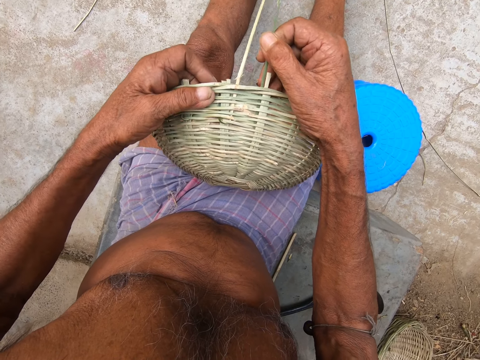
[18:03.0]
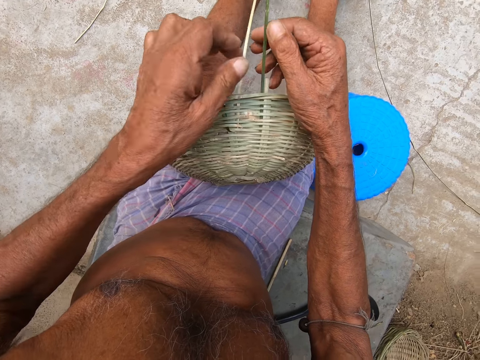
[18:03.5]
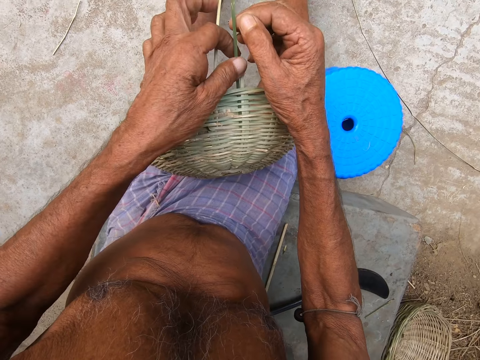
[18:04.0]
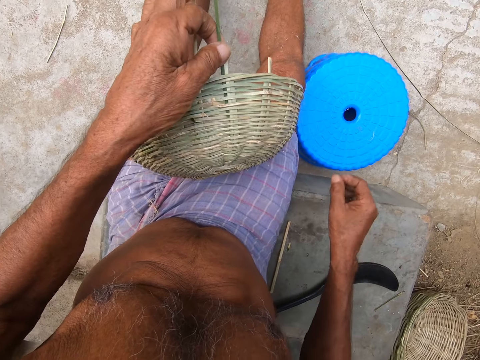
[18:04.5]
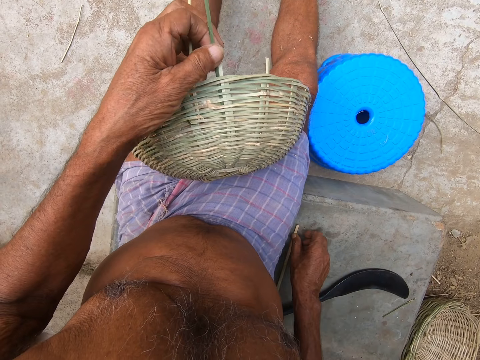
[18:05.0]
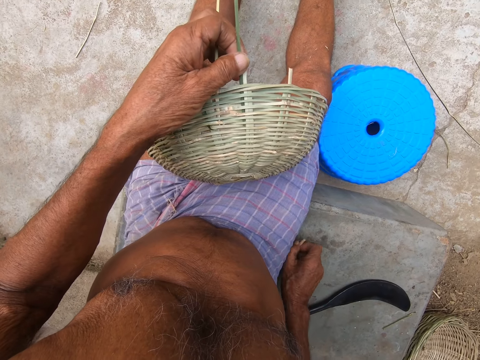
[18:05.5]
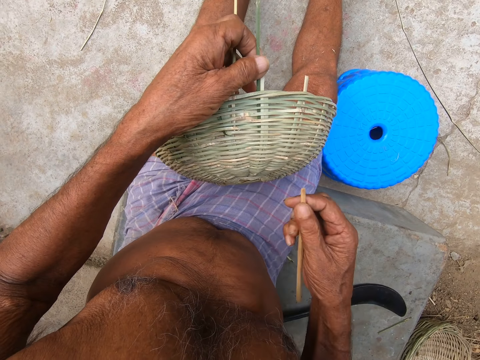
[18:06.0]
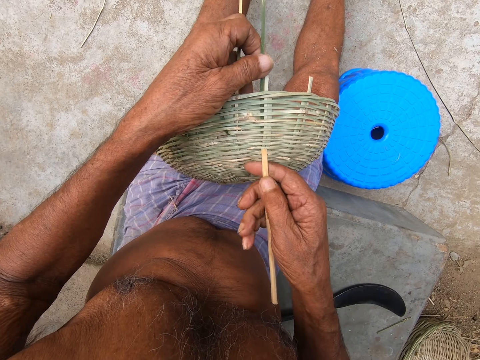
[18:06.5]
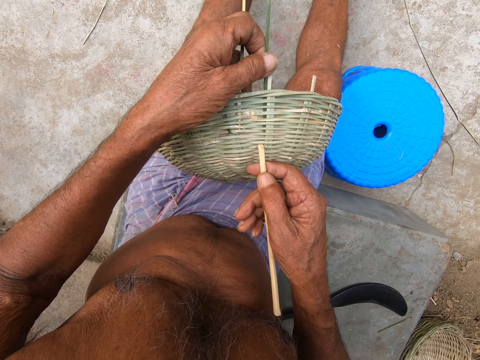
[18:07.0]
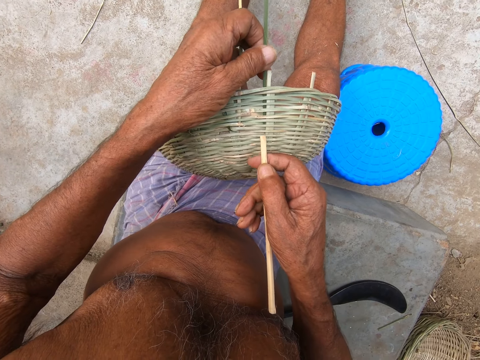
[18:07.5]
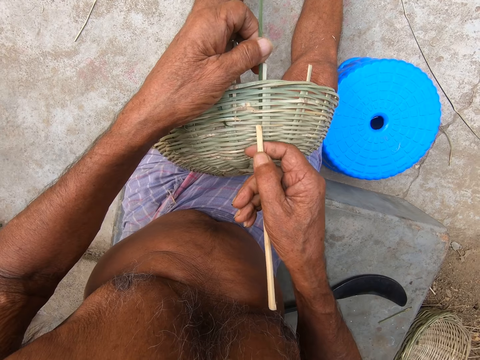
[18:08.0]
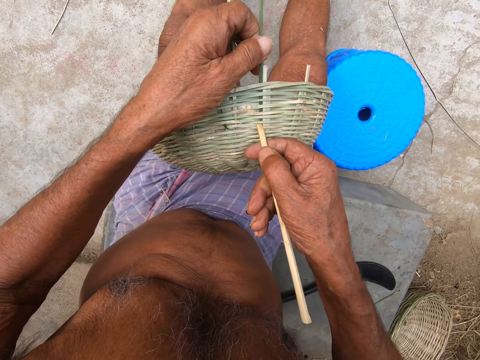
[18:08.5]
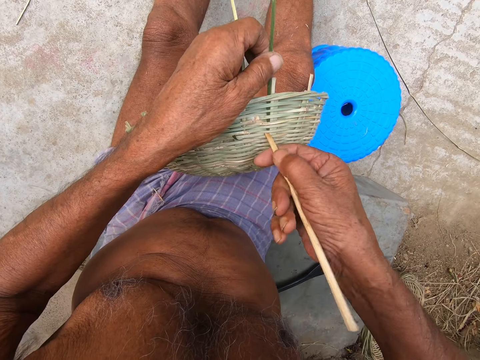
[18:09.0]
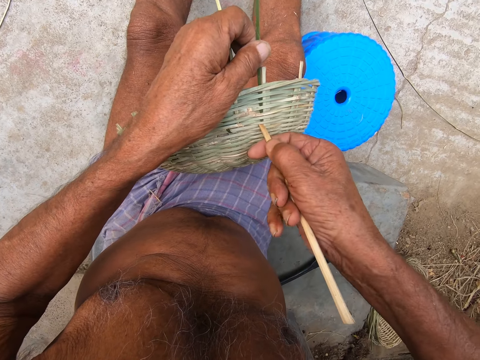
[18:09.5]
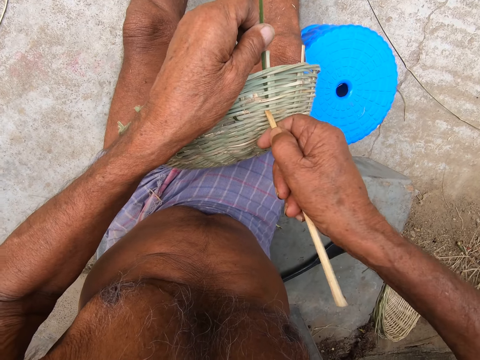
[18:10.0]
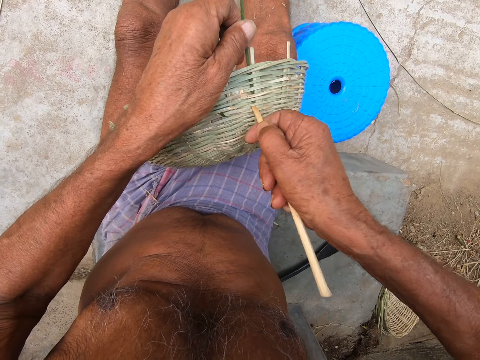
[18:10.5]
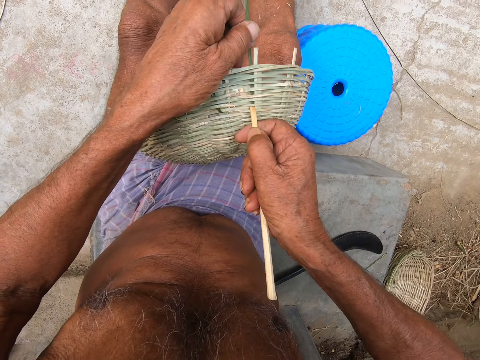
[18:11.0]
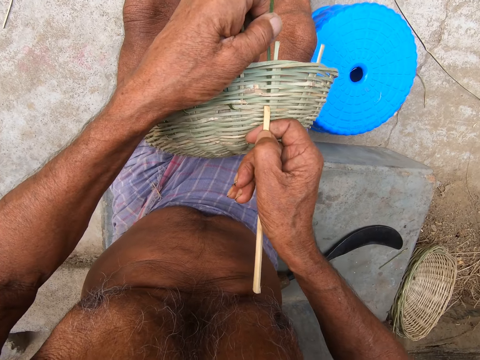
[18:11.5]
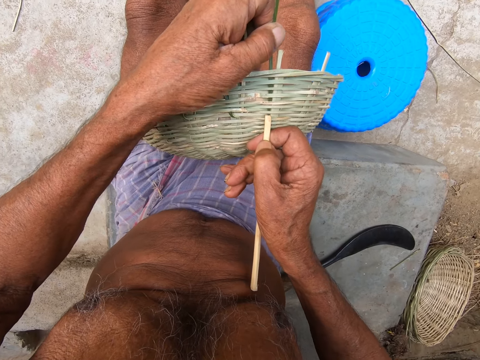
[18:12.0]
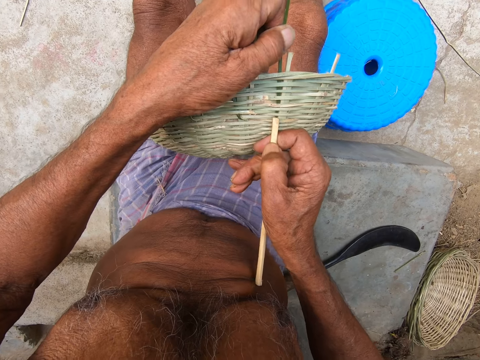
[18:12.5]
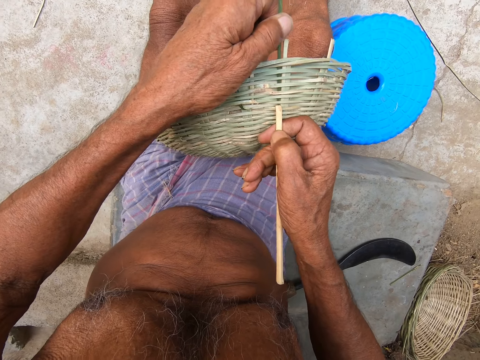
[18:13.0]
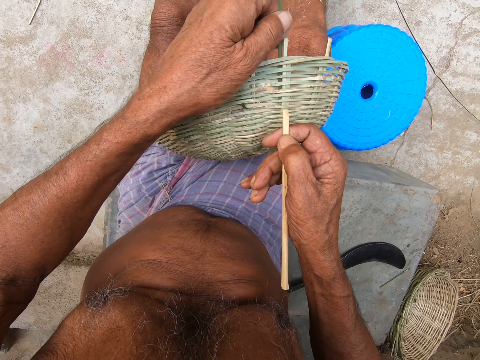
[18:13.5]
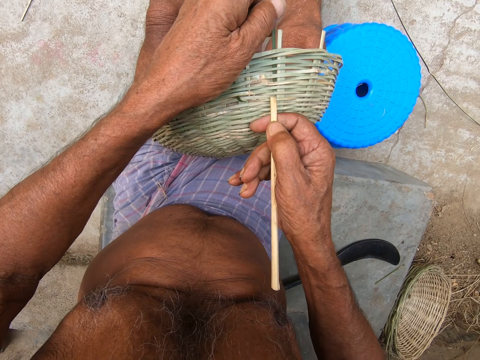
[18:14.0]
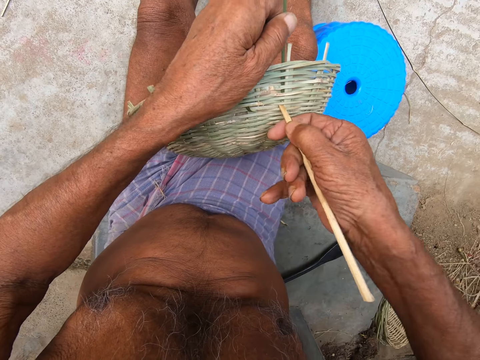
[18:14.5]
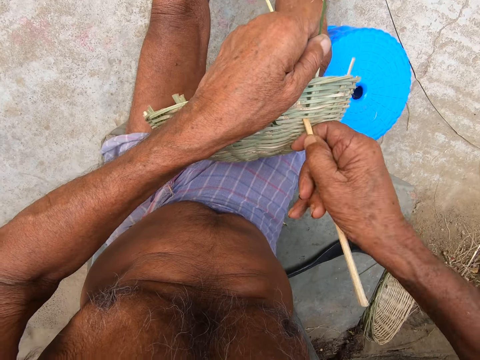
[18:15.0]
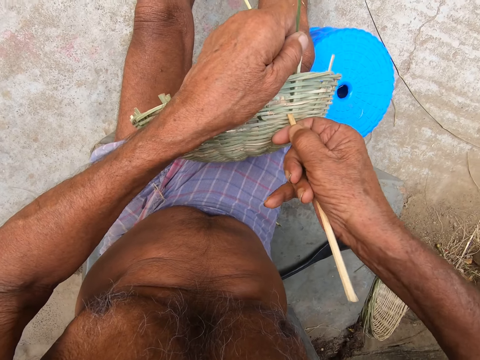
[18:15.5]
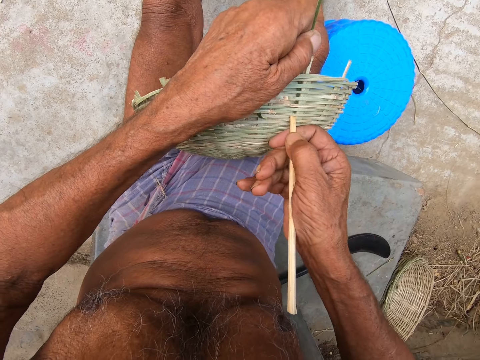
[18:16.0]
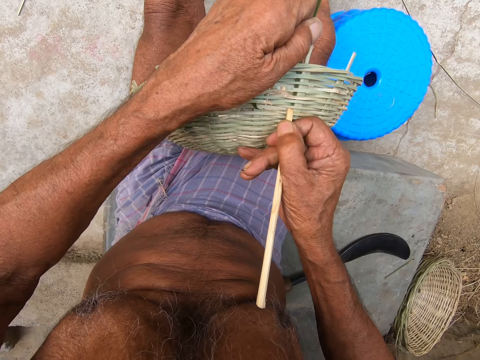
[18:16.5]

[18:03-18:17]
The camera wearer holds the bamboo strip in the basket with his left hand. He picks a stick from the floor with his right hand. He adjusts the bamboo strips in the basket with the stick in his right hand. He presses the stick on the basket.

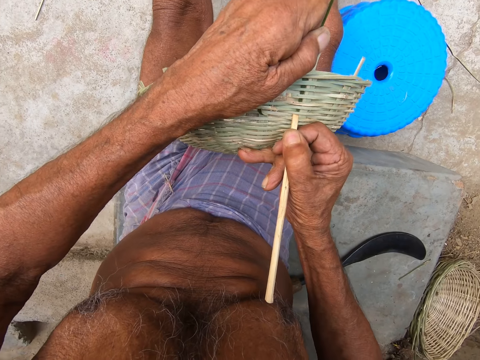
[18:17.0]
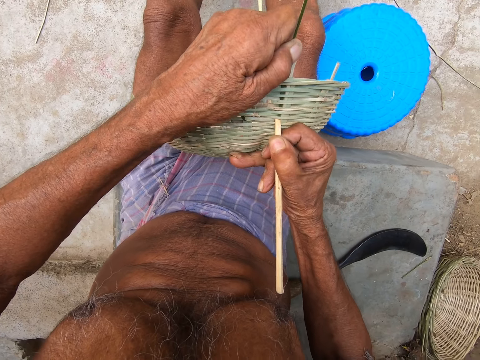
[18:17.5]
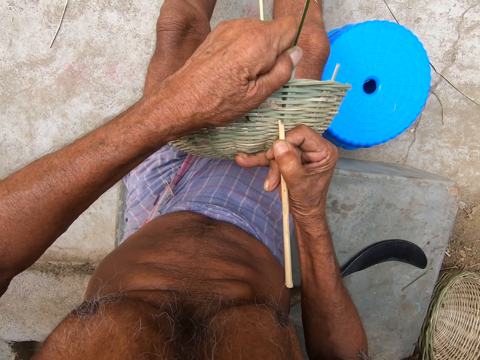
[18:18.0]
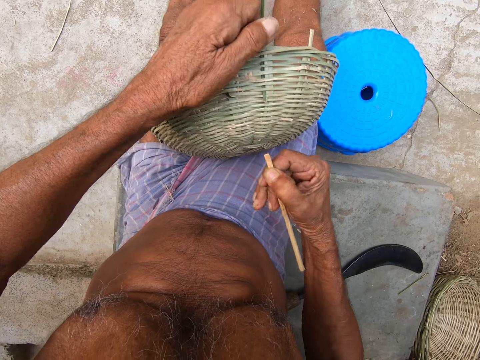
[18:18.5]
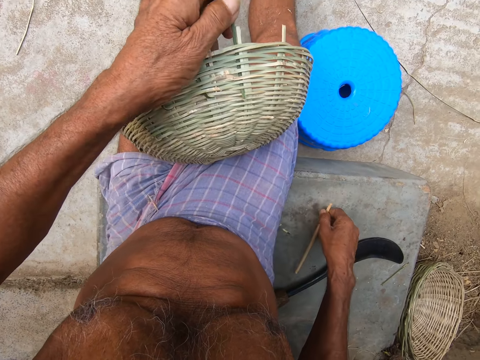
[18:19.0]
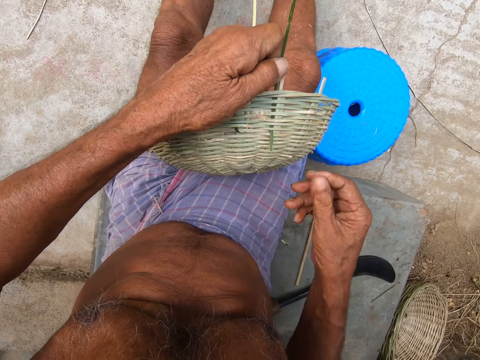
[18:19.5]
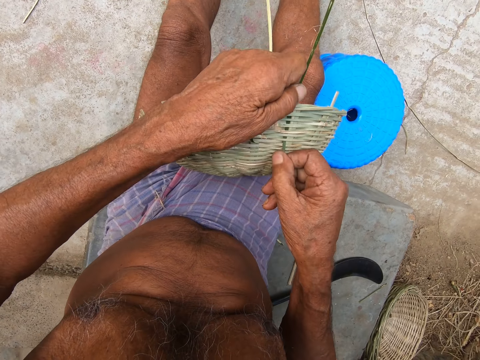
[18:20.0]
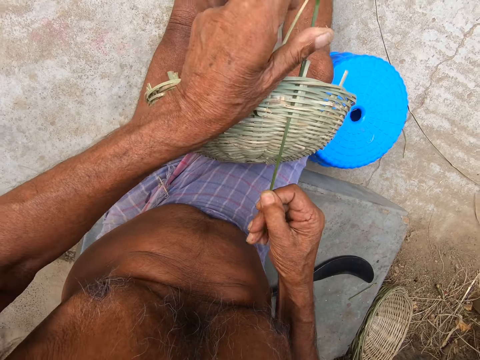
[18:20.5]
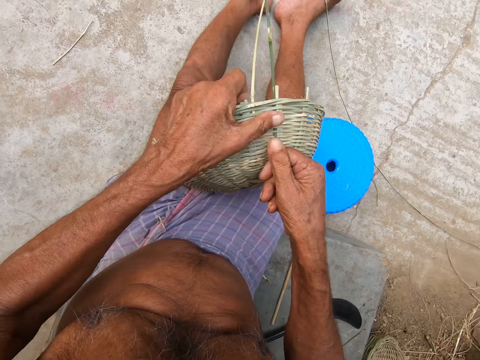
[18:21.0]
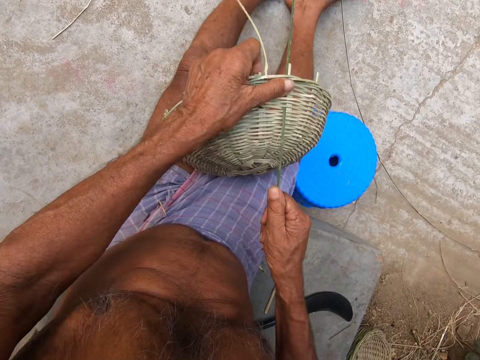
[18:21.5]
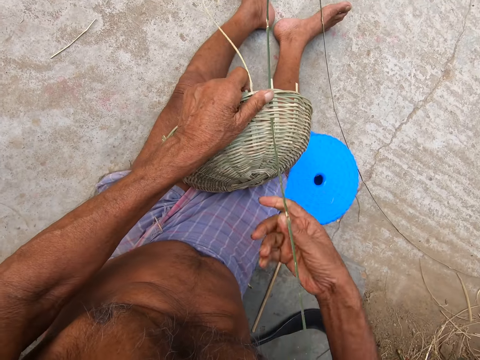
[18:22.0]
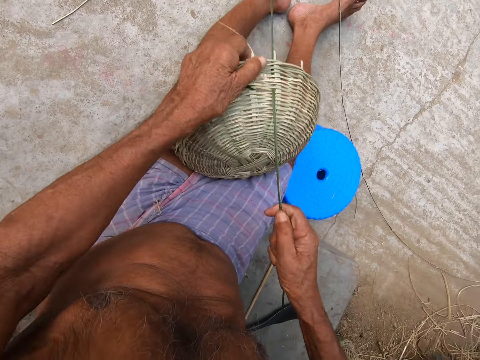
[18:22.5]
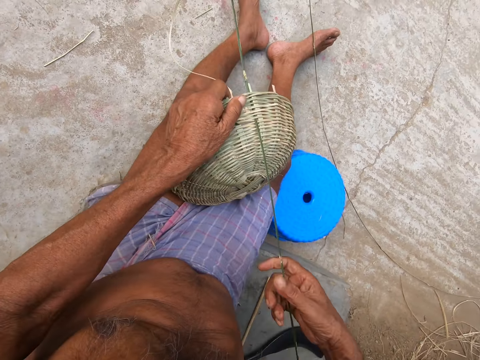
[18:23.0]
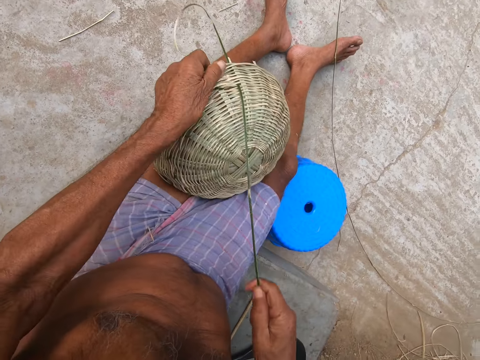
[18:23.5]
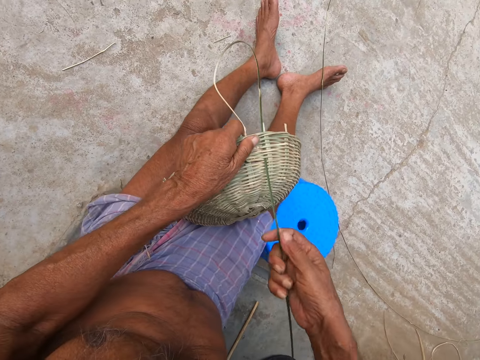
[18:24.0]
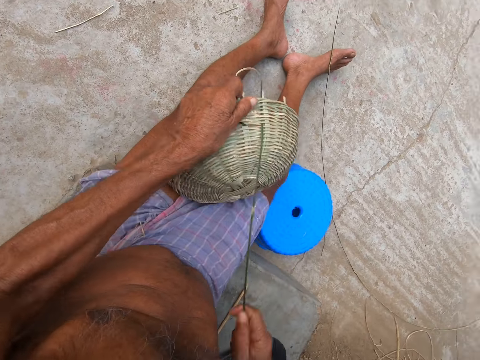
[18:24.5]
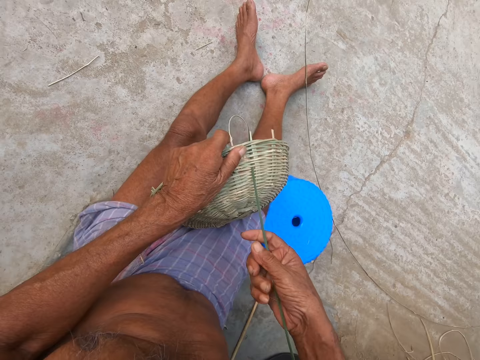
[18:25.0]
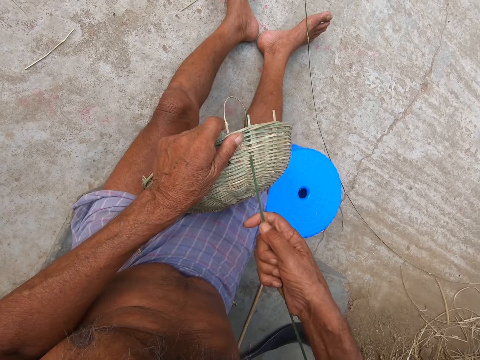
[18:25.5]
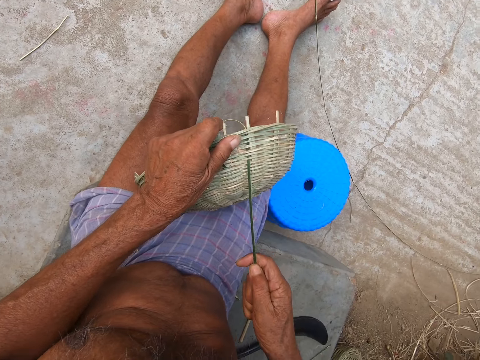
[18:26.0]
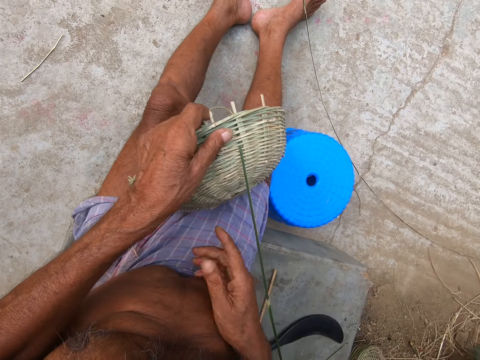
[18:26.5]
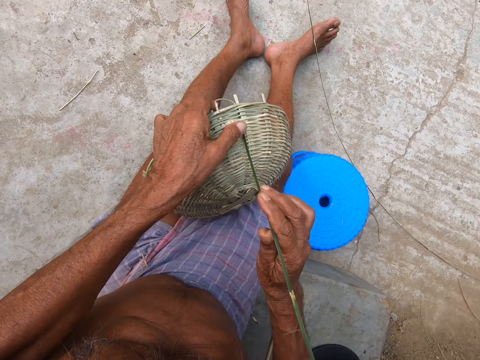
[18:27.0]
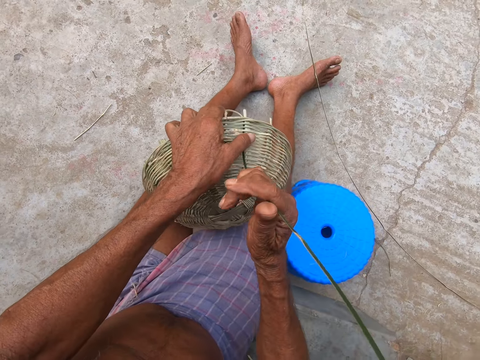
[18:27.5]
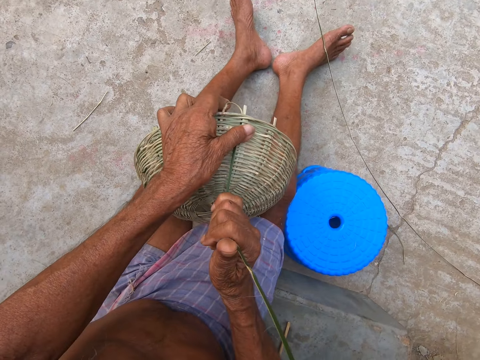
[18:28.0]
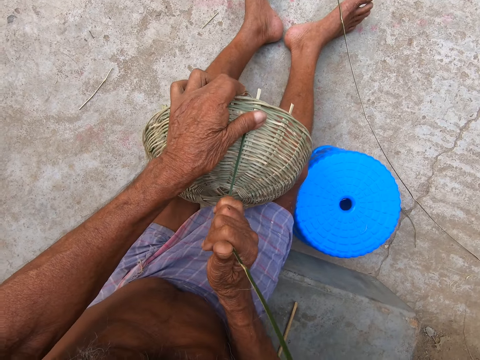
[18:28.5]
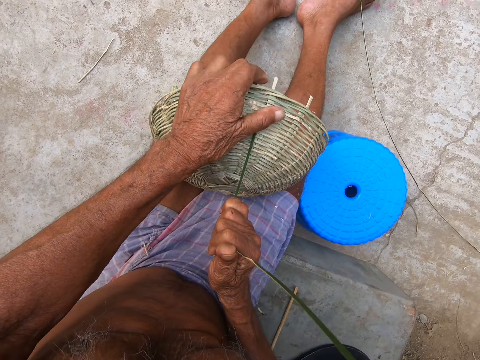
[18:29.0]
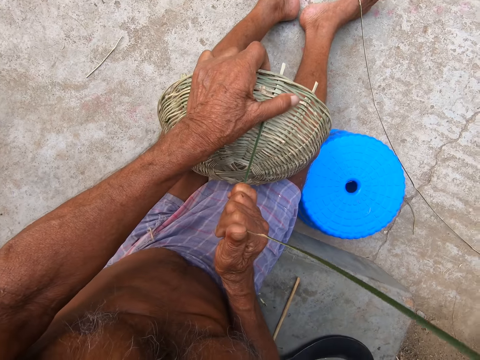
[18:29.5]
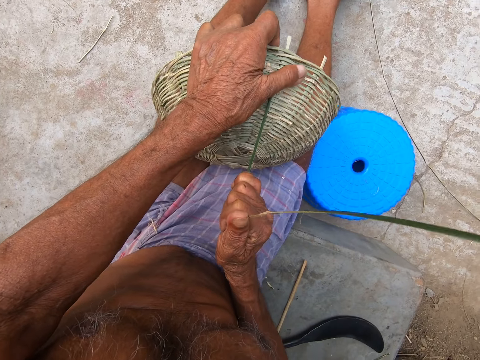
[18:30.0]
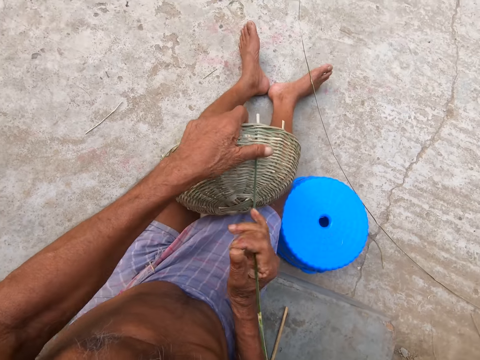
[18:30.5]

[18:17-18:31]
The camera wearer places the stick on the floor with his right hand. He weaves the basket with the bamboo strip in his right hand.
